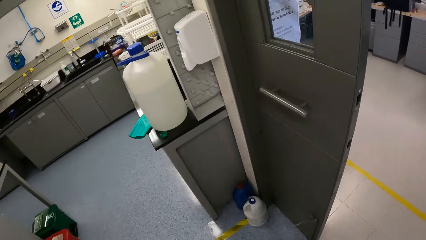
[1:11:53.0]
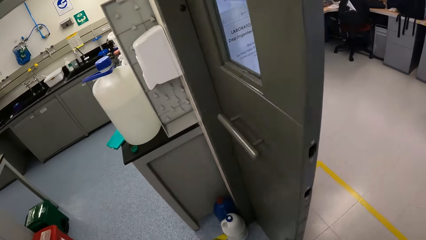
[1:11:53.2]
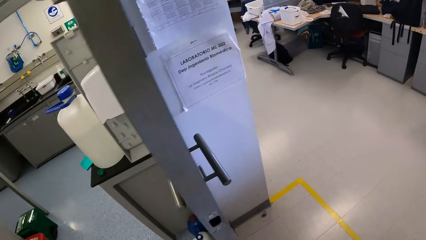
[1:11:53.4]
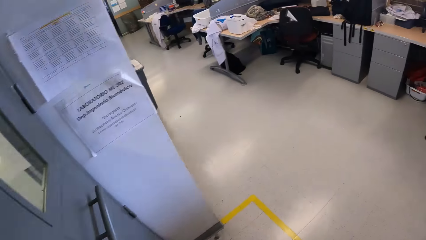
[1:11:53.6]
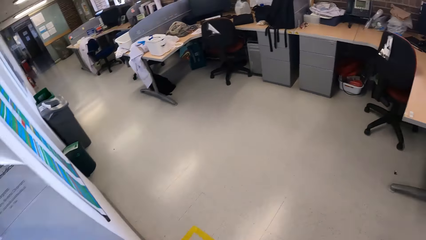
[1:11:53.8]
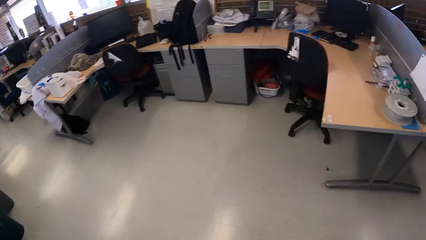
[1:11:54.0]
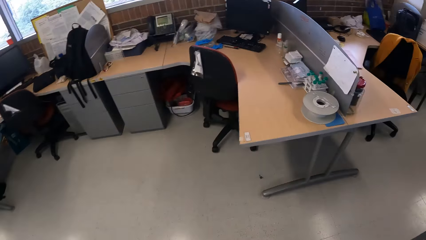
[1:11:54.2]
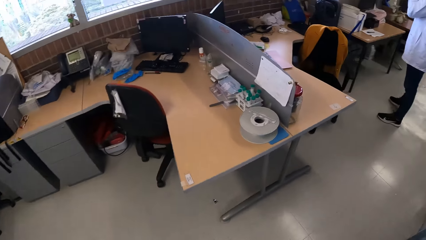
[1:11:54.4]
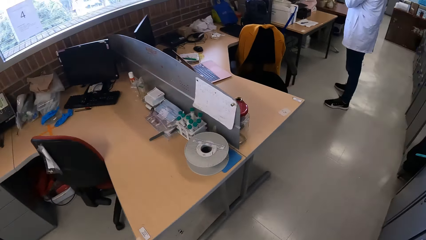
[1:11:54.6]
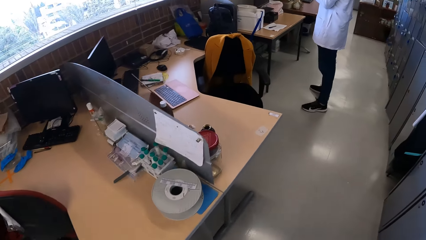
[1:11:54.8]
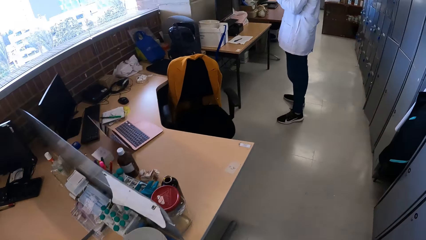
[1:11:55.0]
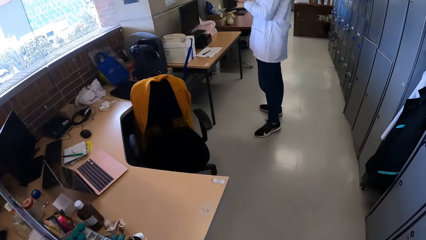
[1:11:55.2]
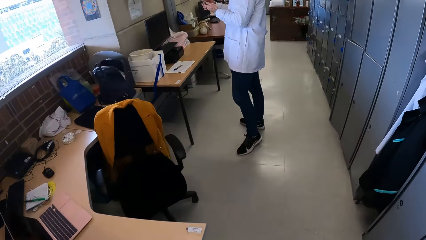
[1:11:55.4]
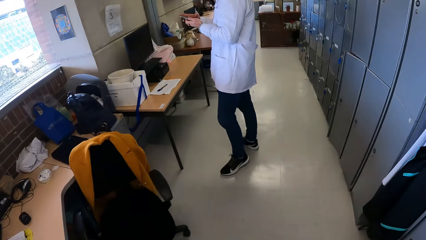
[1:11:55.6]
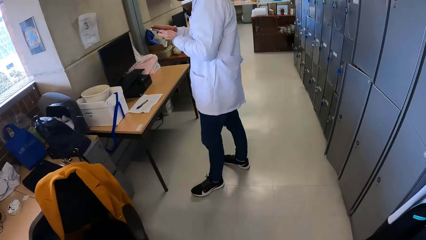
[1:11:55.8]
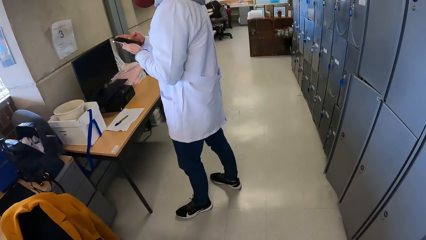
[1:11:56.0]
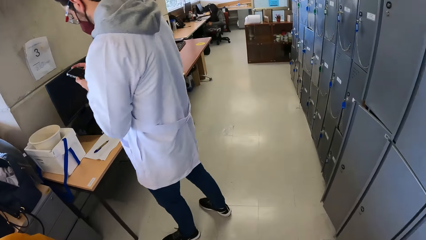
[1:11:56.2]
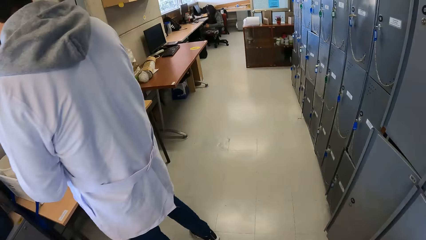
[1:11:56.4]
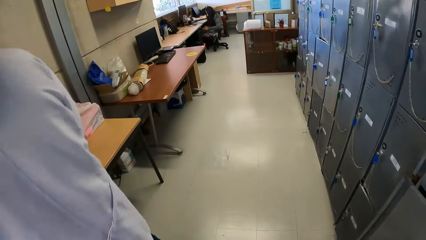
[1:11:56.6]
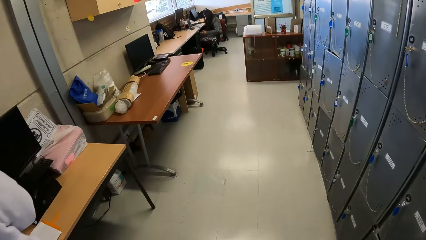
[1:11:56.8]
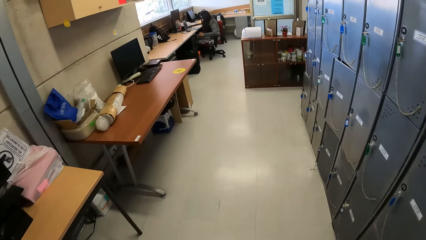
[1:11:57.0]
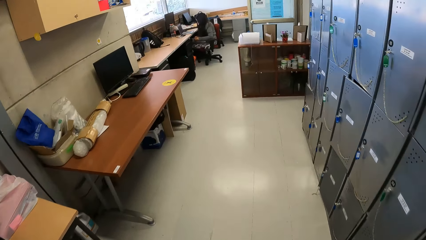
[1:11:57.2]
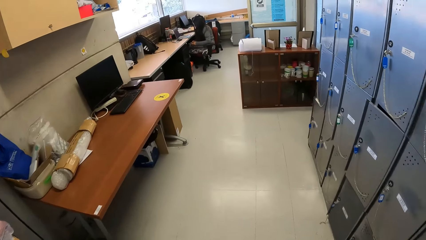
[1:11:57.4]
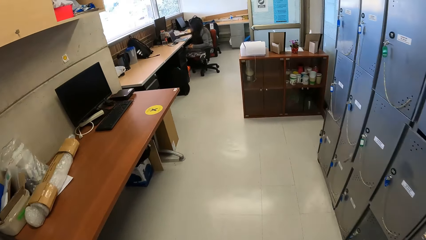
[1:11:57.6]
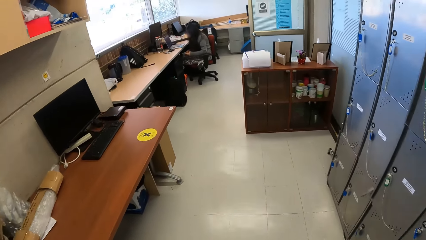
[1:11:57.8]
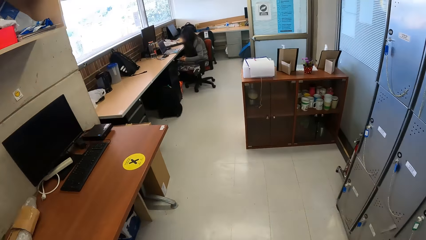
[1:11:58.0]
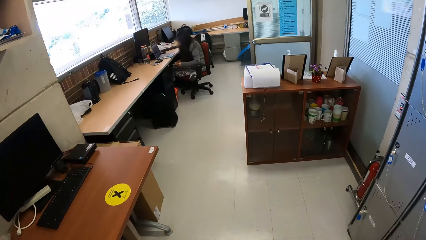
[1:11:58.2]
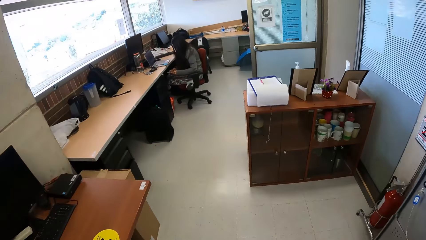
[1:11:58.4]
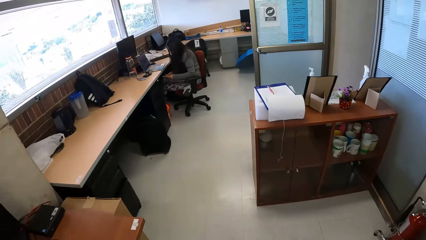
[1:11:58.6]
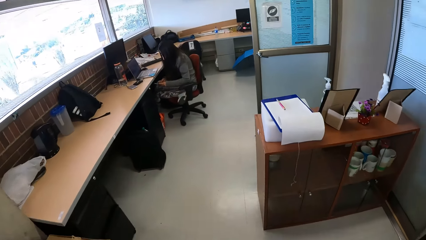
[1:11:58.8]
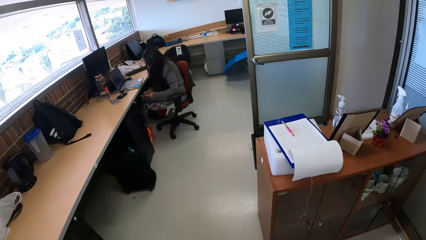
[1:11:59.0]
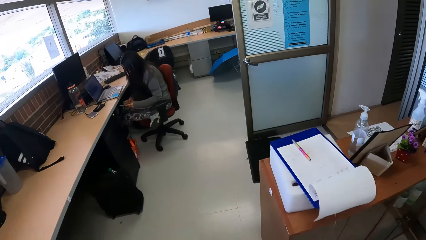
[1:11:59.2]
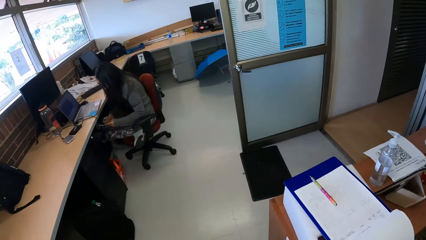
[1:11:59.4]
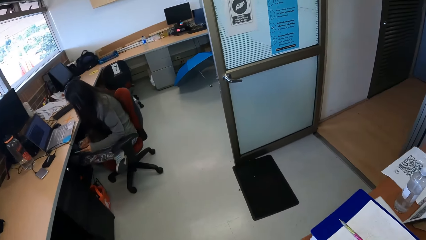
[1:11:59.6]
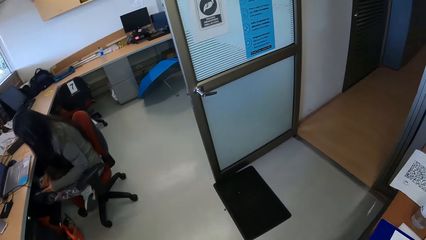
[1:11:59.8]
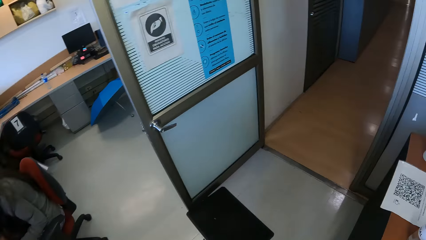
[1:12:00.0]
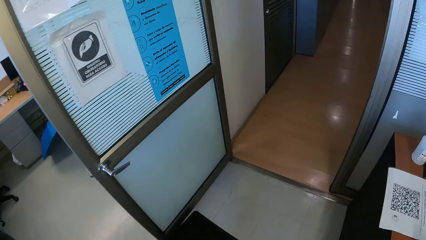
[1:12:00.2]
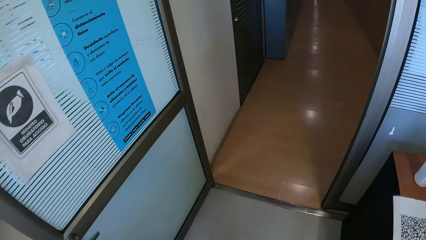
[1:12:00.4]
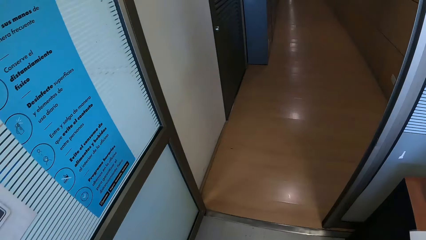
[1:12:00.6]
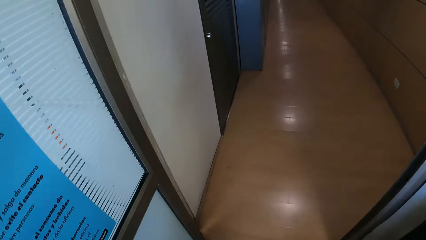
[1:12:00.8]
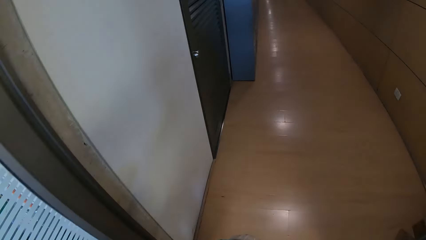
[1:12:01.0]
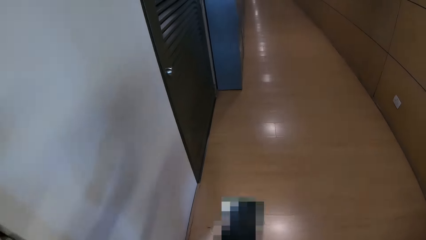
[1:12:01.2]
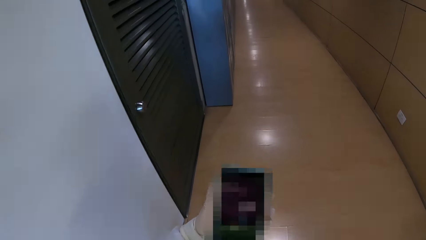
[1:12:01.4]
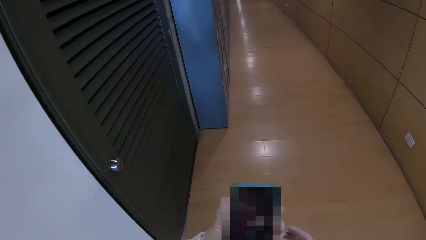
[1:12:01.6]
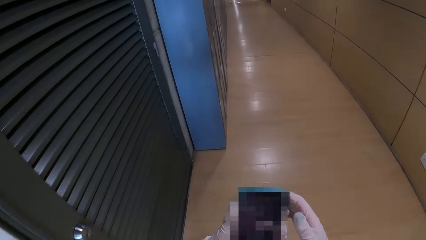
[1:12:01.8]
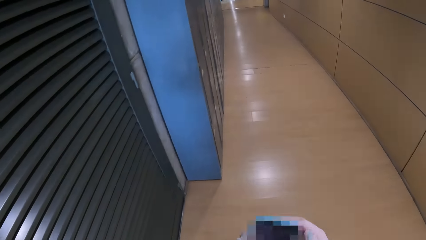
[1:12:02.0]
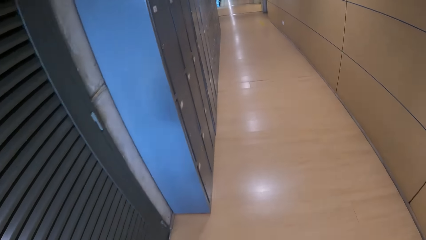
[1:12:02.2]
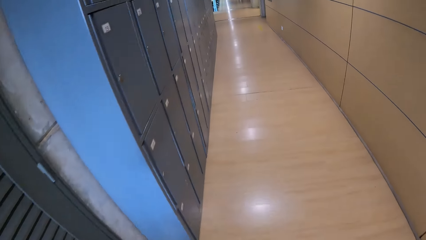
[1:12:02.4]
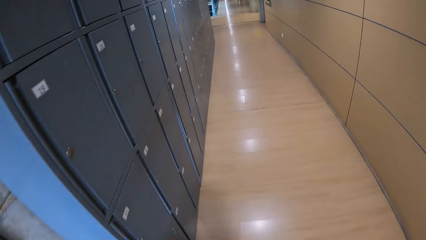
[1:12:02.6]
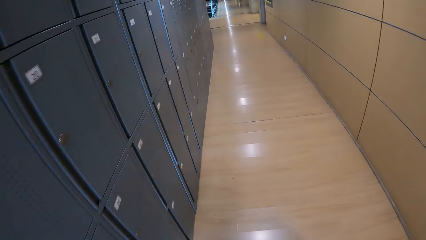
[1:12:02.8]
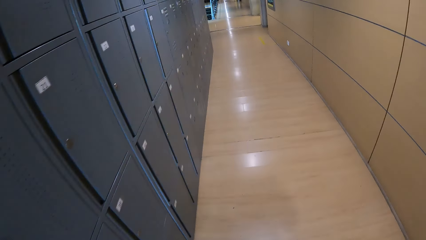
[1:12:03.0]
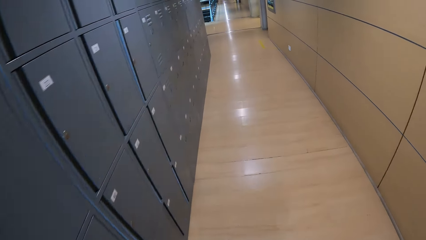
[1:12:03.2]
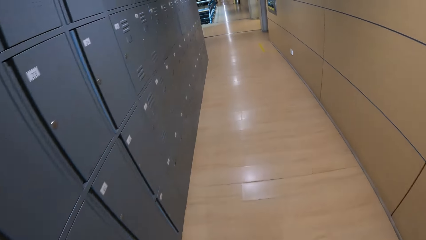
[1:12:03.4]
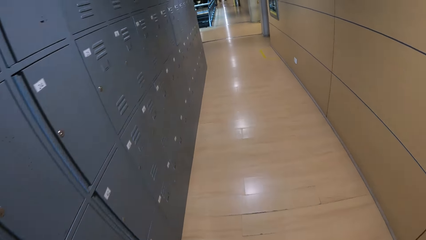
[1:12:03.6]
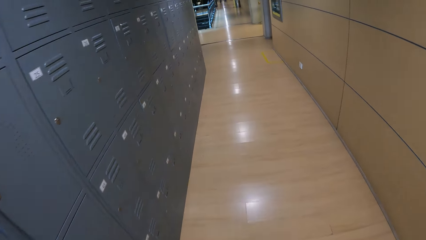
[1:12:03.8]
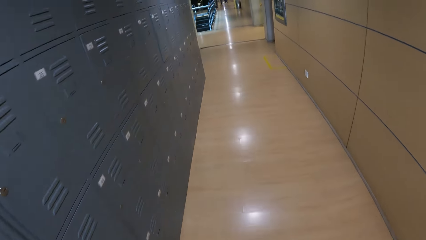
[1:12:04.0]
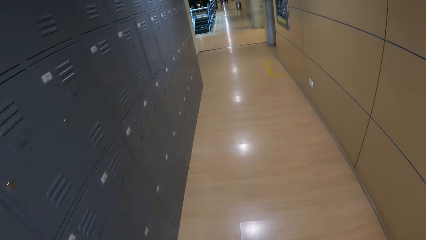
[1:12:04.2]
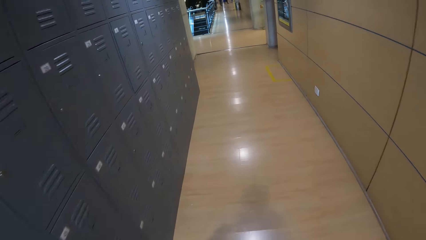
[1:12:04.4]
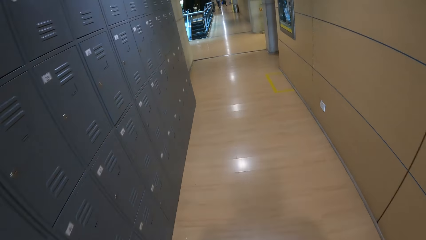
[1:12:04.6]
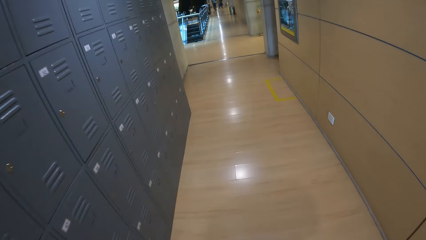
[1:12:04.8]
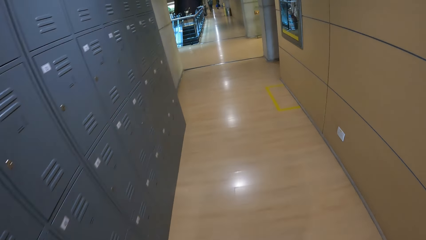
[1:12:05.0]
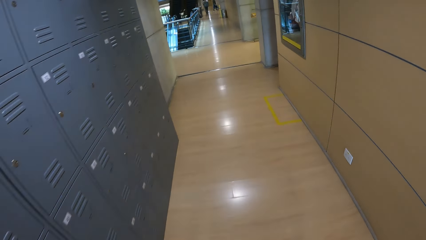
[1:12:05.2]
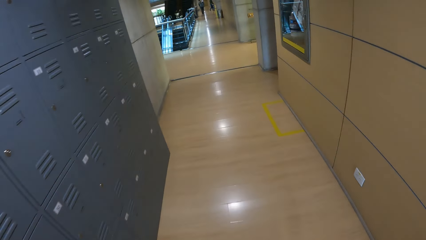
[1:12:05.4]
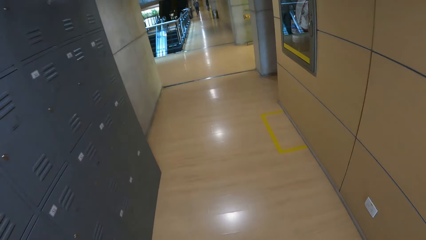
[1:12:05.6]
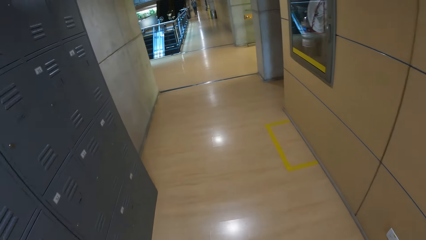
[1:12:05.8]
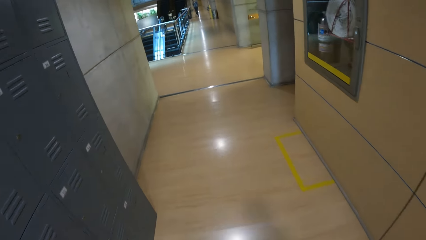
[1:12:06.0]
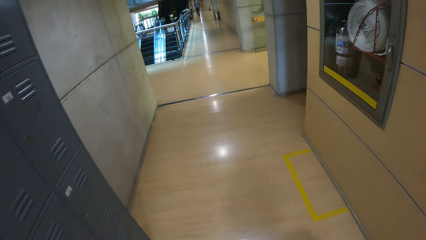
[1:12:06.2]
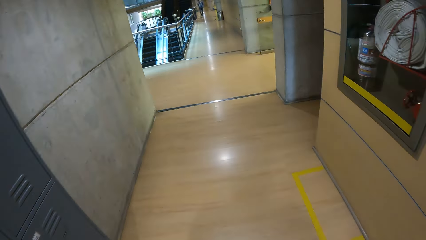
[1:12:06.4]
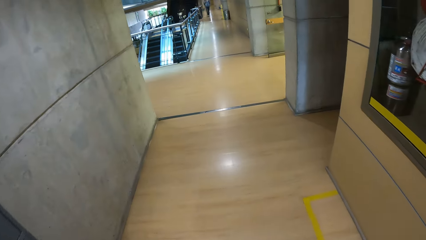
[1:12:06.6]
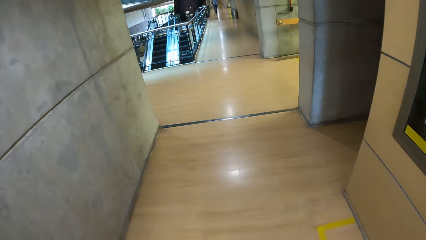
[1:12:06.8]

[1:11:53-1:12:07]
The camera wearer holds a phone with both hands.

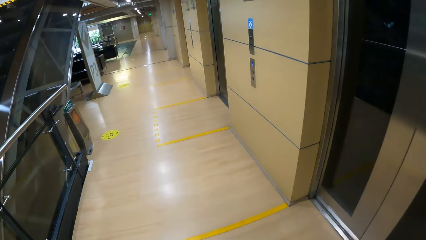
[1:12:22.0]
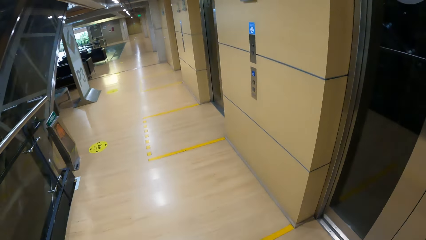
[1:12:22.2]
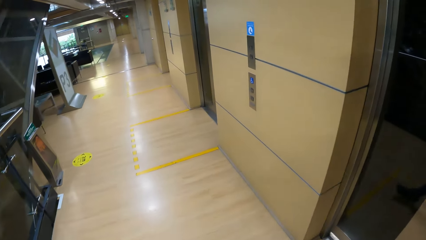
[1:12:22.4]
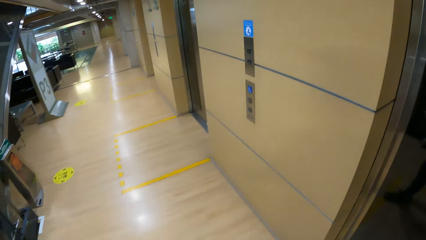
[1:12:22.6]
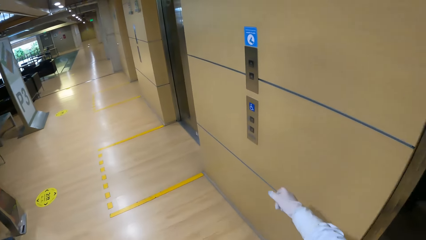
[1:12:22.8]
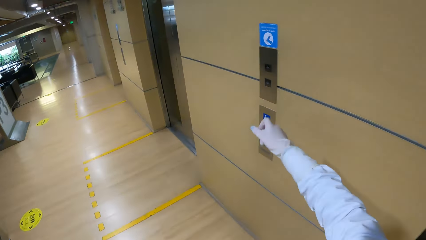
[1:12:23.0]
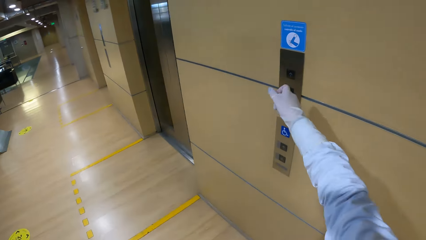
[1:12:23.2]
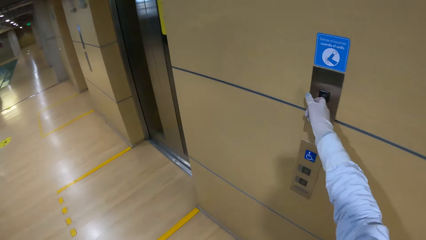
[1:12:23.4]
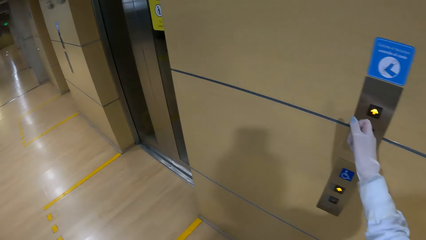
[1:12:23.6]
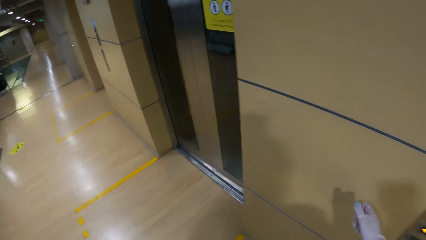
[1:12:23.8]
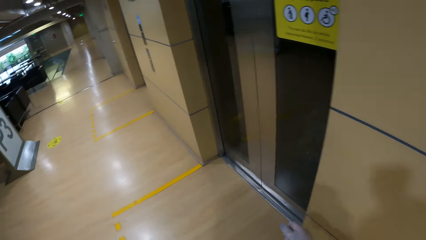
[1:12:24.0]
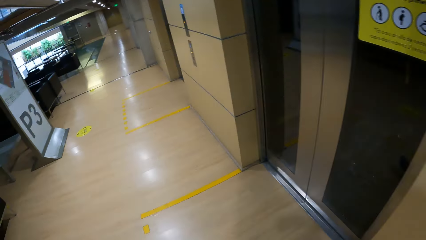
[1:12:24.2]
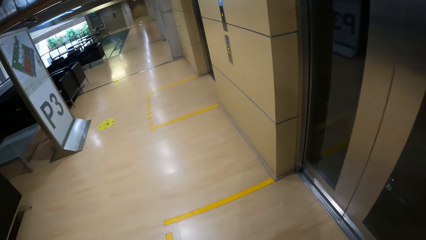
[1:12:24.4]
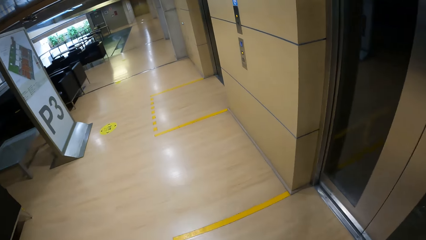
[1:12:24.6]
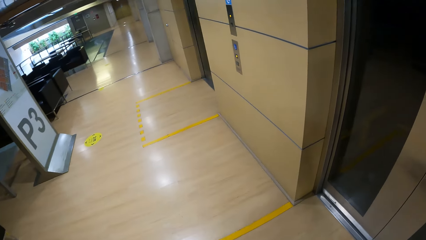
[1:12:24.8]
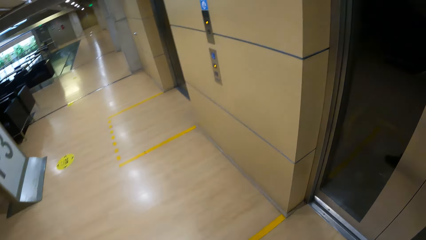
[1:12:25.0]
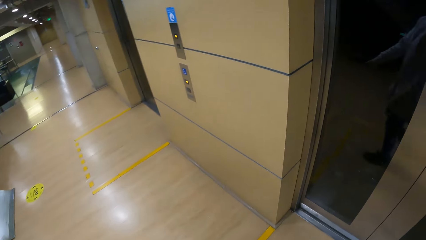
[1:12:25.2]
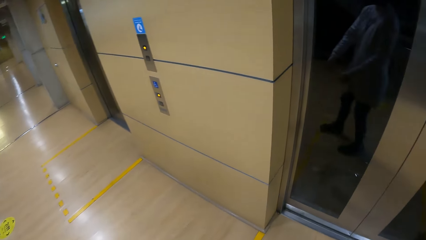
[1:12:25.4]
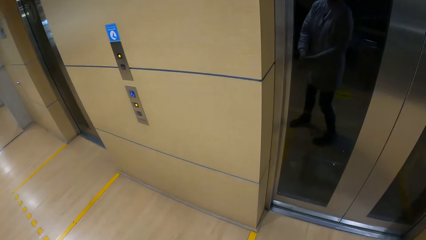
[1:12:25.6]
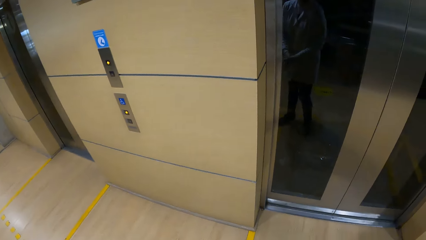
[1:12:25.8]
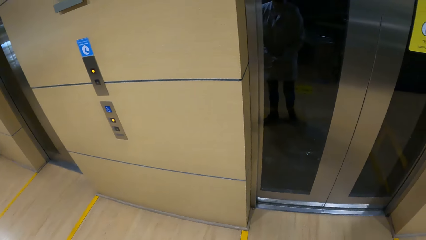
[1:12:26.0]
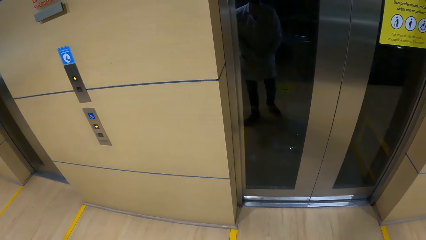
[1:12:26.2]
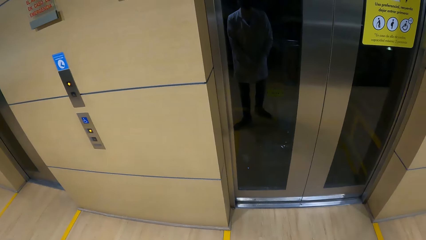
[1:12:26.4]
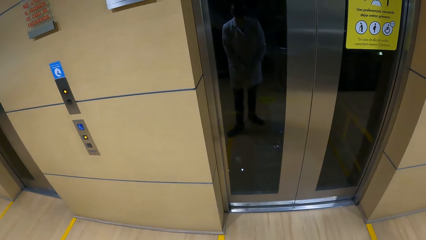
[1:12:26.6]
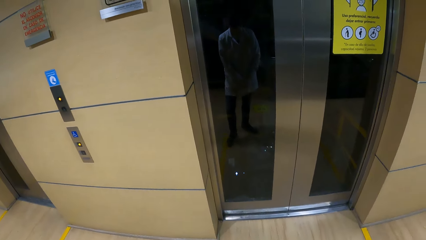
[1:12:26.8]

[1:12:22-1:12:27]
The camera wearer presses an elevator switch with her right hand. She walks around the laboratory. She waits for the elevator.
